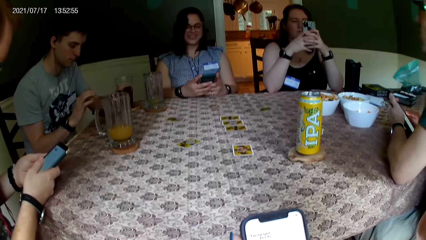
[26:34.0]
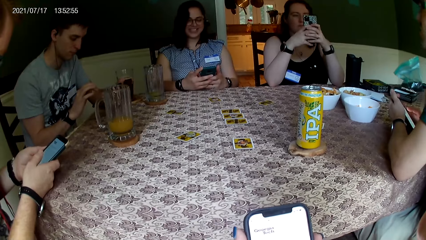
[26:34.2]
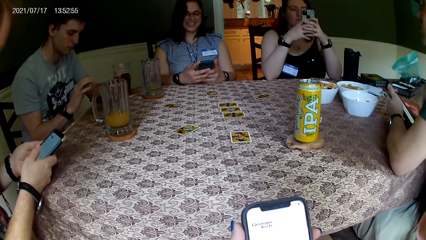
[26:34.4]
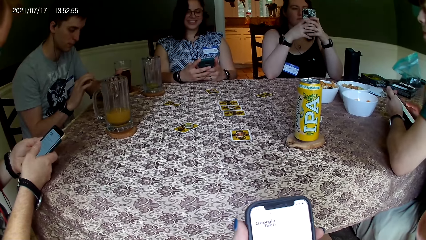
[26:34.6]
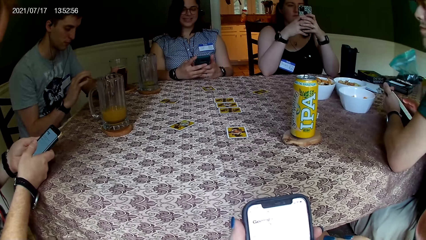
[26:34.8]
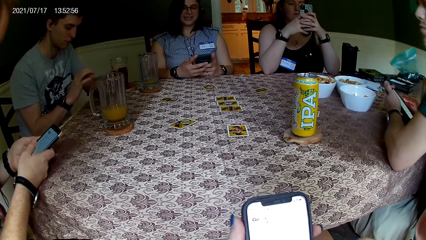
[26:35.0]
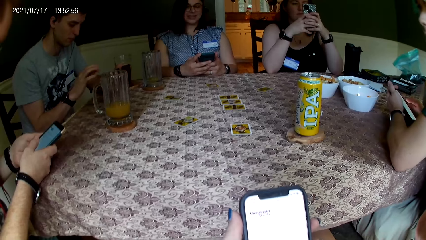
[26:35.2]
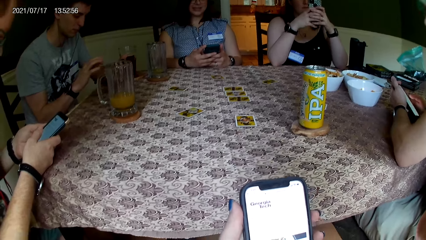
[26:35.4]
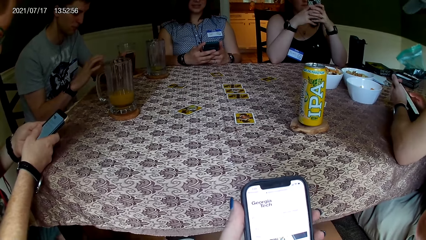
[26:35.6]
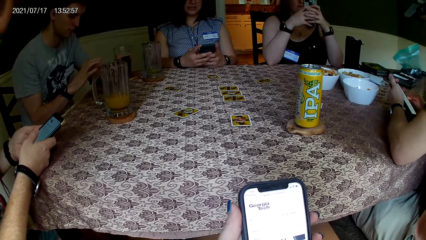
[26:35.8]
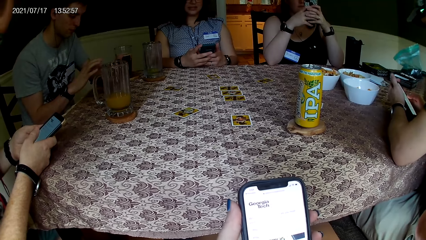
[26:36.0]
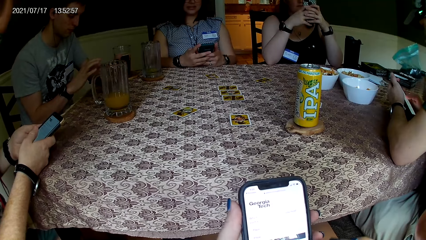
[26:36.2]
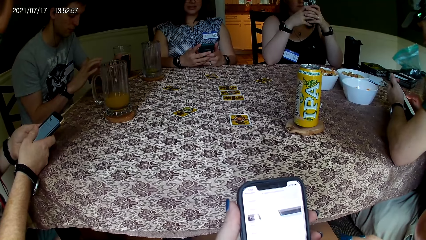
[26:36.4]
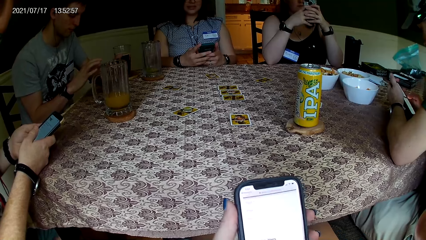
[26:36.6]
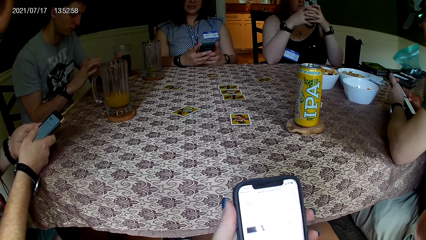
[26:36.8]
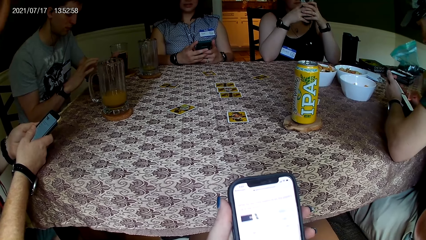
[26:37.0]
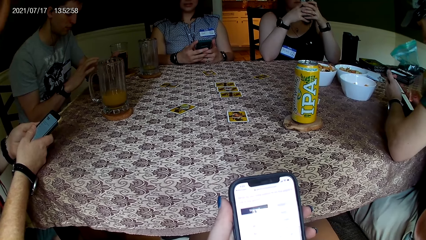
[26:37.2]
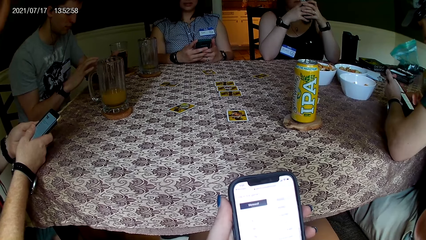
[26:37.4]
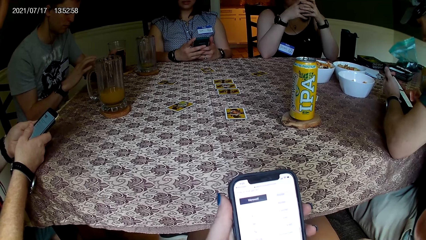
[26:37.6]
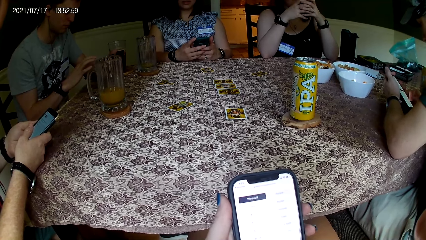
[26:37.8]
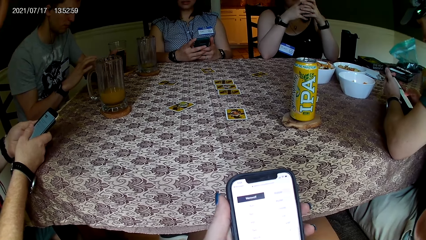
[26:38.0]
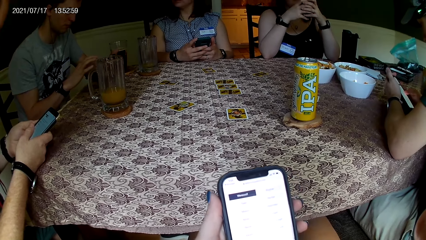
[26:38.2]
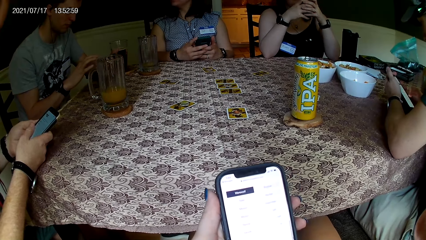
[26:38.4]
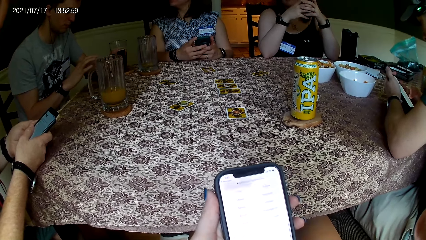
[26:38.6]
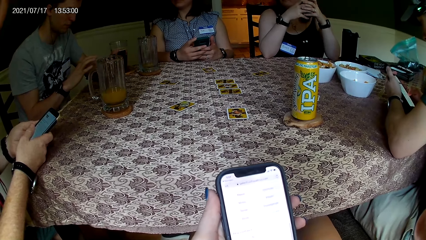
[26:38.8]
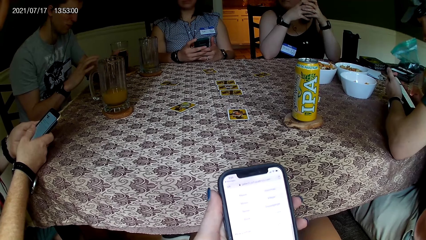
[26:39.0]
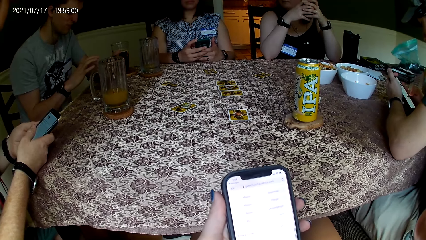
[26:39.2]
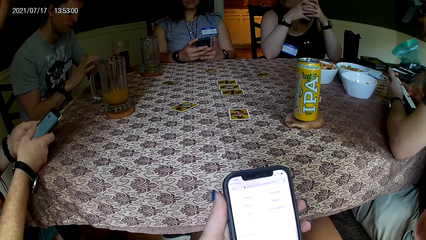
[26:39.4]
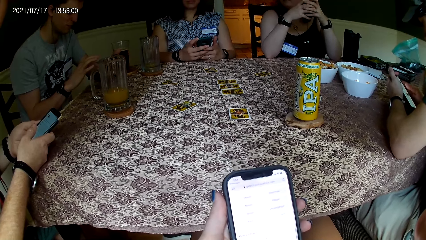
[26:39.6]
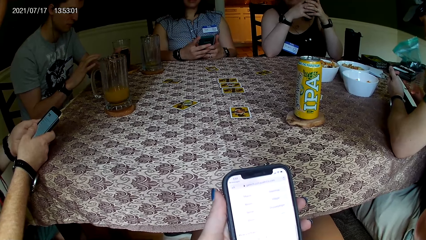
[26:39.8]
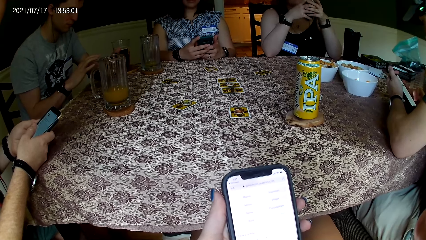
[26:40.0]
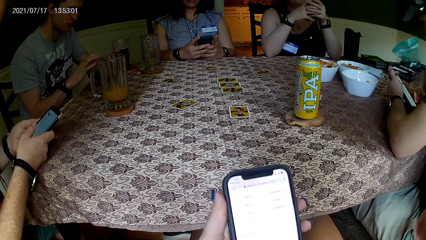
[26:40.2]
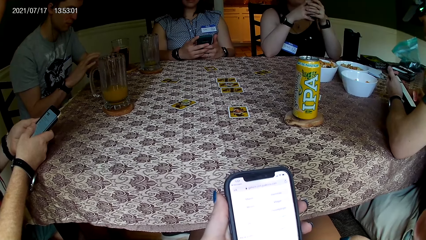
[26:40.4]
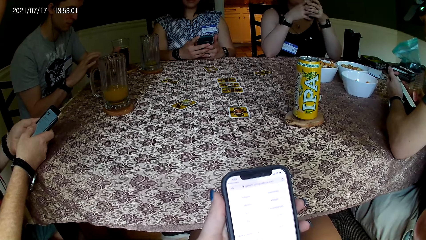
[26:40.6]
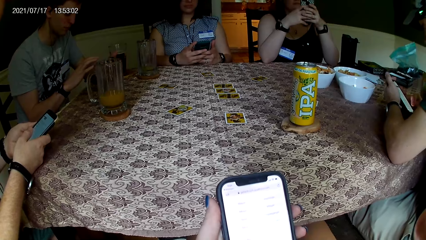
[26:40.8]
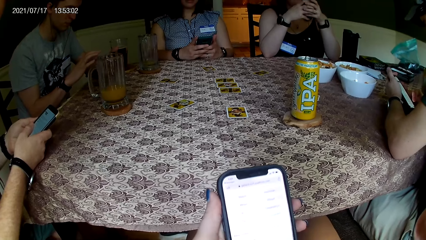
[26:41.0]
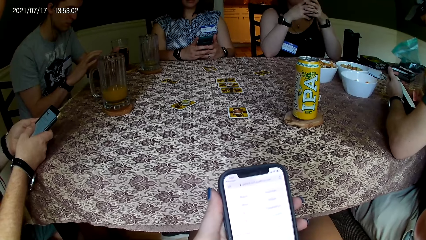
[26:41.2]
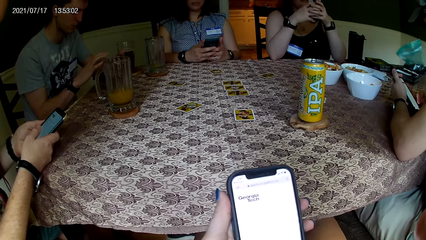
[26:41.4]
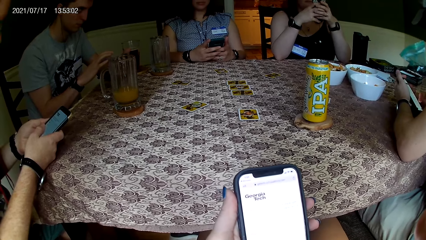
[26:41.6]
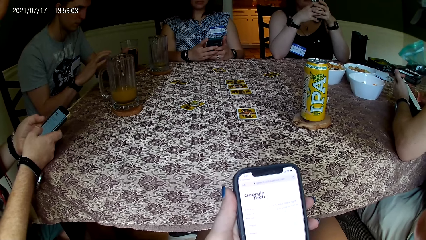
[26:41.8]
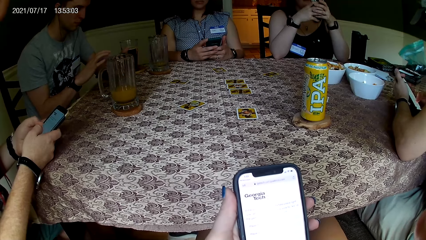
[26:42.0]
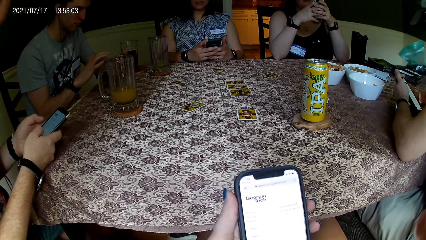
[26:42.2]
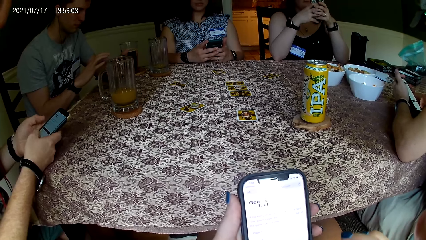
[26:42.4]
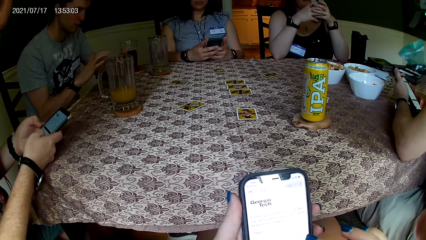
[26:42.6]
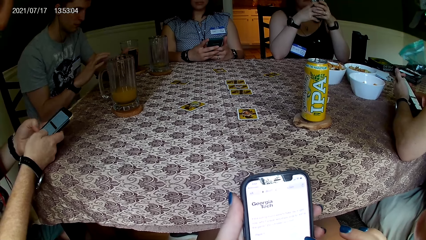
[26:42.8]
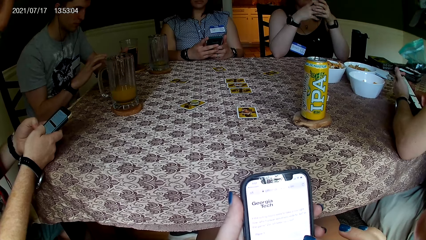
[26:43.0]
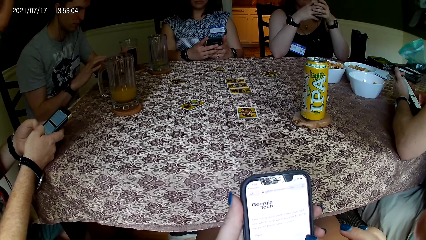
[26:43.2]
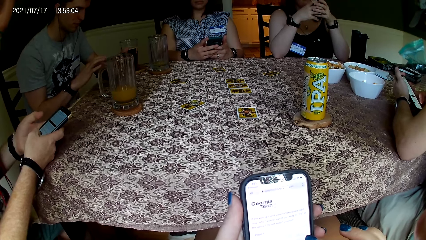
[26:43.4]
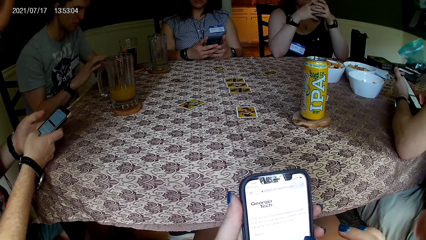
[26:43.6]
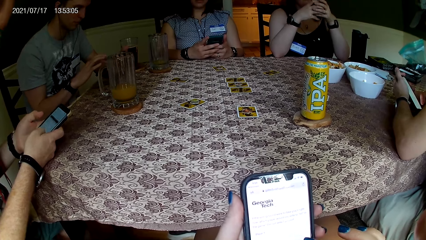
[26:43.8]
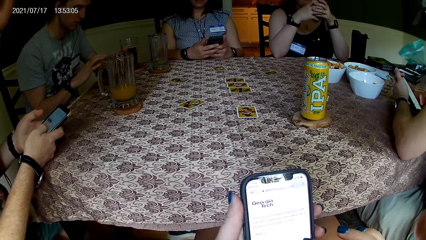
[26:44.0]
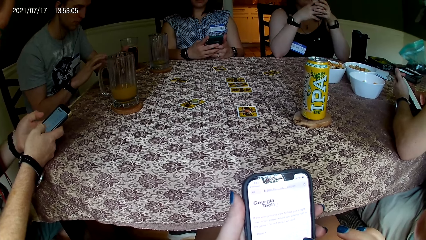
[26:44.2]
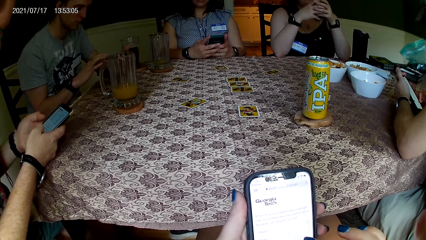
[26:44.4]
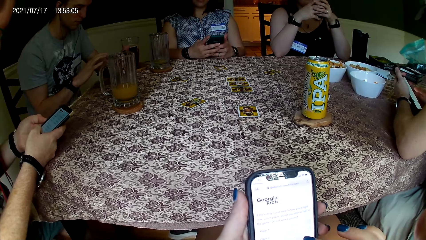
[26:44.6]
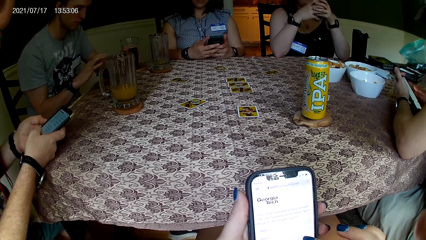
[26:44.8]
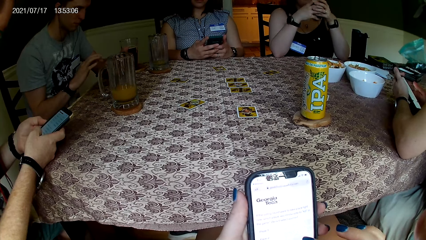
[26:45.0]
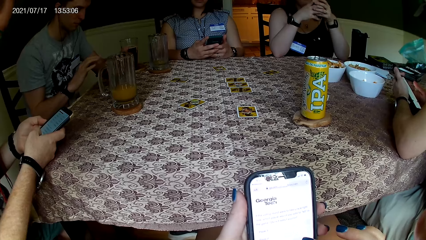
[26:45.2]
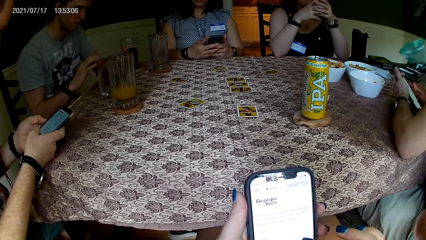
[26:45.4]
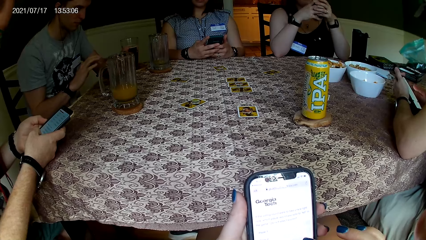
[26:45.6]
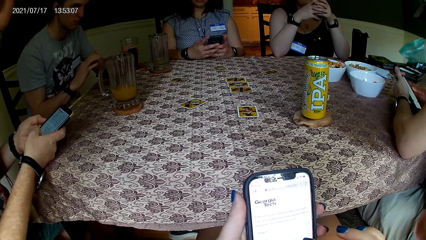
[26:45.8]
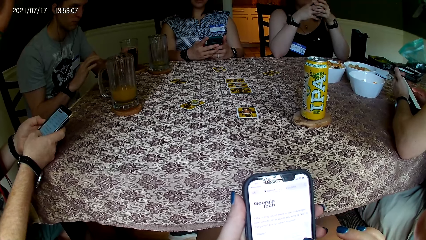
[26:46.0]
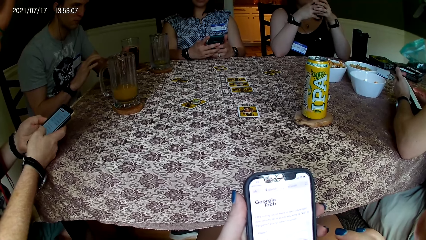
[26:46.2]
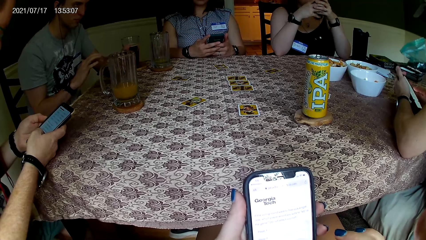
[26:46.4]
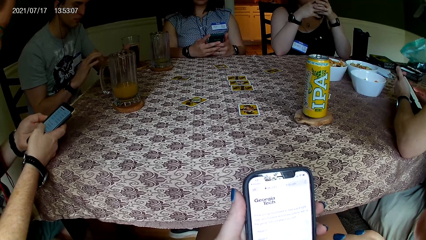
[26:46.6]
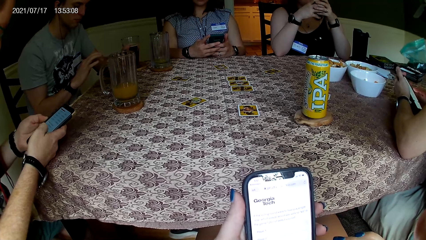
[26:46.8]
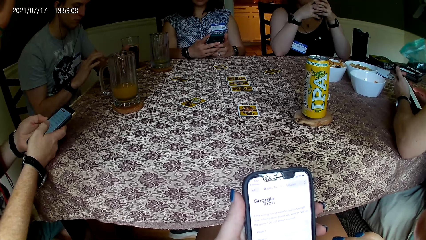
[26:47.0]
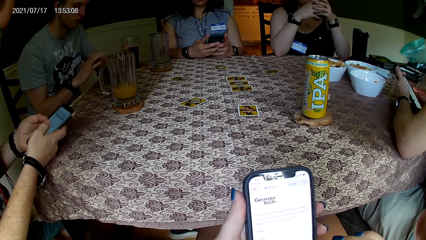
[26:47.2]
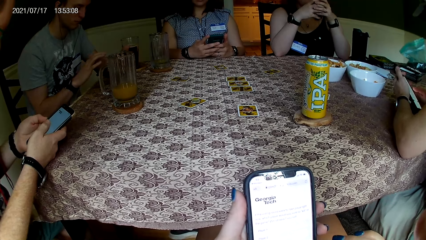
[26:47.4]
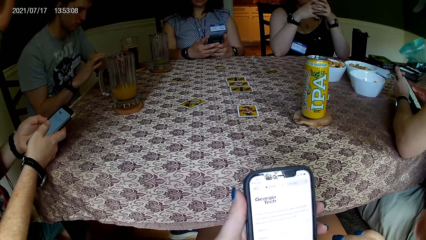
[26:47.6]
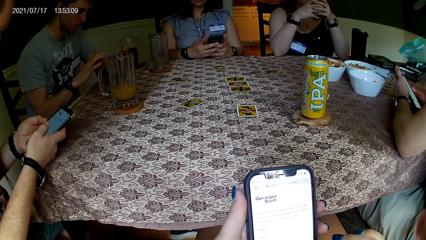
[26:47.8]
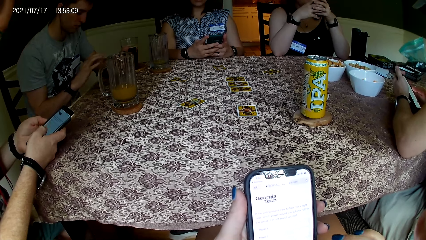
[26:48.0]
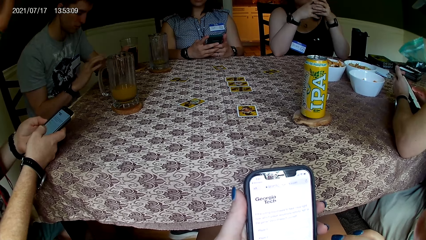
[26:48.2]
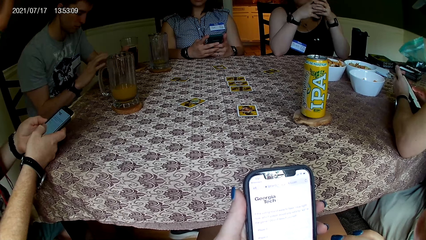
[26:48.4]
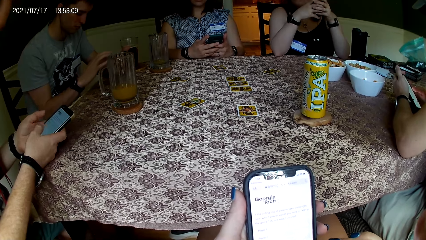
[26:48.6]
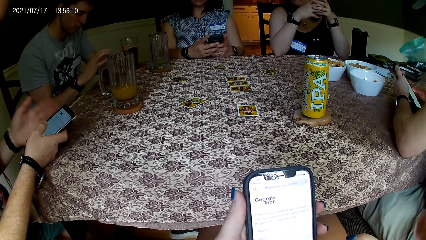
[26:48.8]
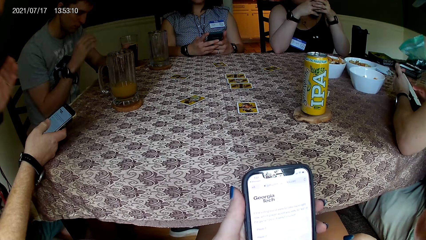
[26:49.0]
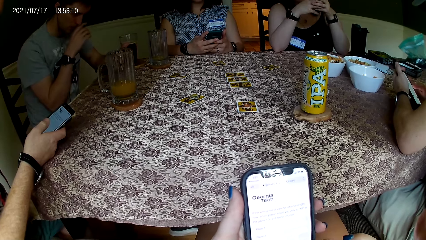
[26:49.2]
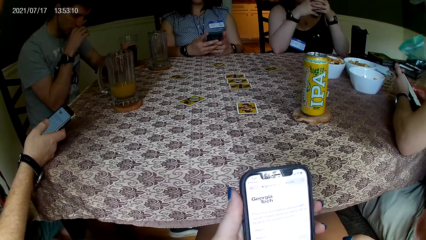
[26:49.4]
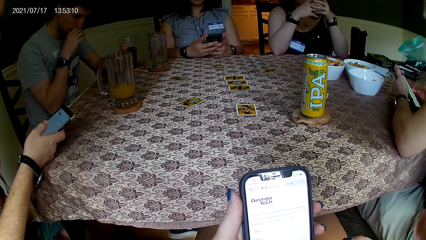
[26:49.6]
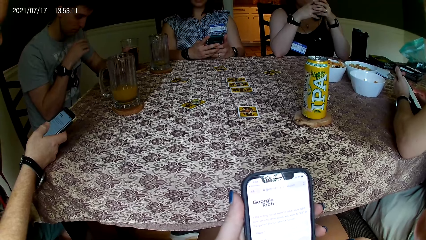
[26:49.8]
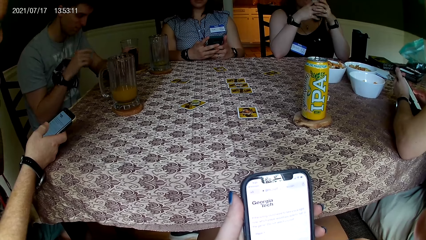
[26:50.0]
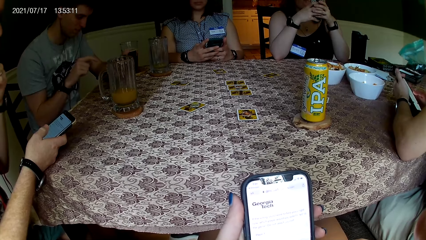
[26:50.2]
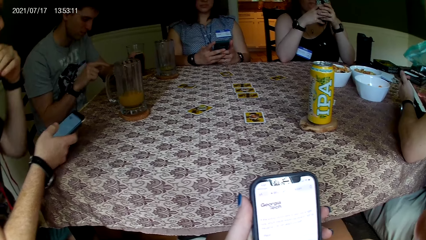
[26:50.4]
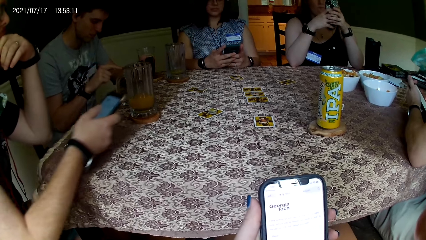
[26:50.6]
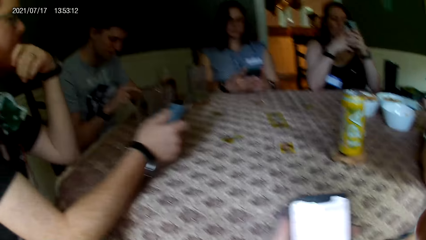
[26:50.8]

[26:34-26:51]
The camera wearer looks at the phone. They scroll up the phone. They look at the phone.
